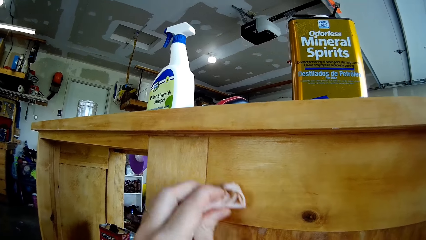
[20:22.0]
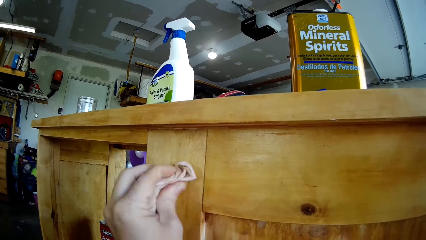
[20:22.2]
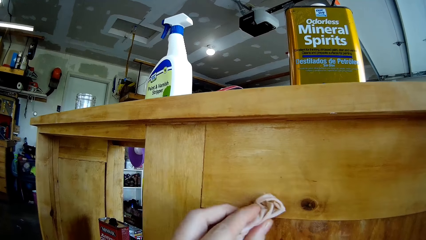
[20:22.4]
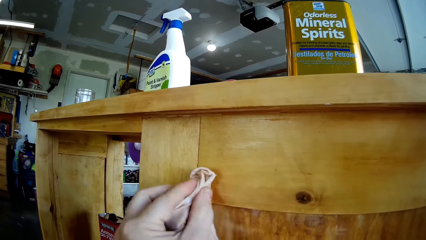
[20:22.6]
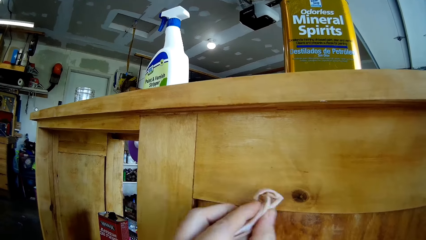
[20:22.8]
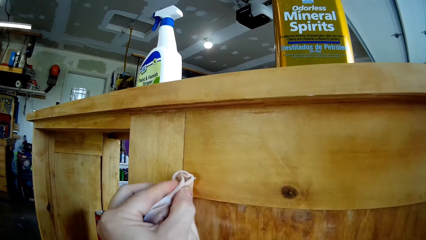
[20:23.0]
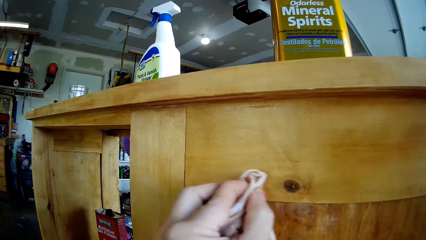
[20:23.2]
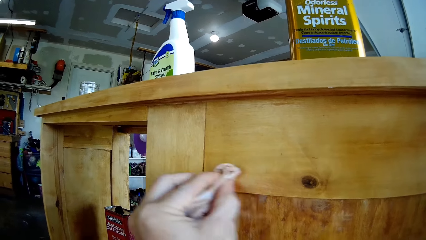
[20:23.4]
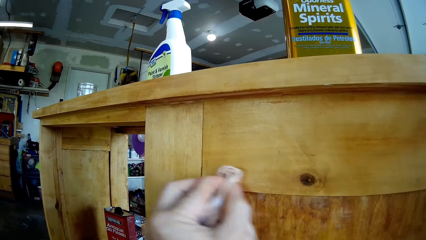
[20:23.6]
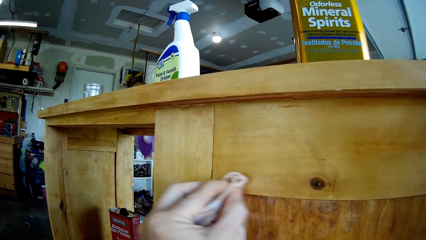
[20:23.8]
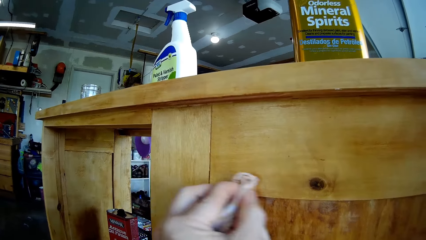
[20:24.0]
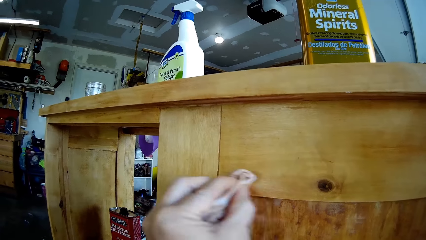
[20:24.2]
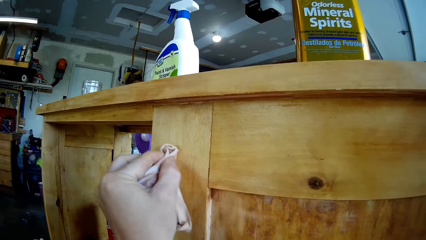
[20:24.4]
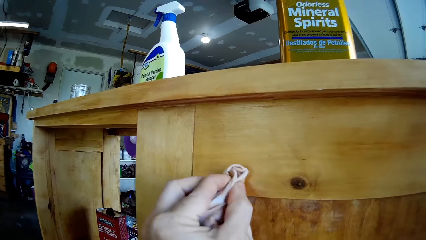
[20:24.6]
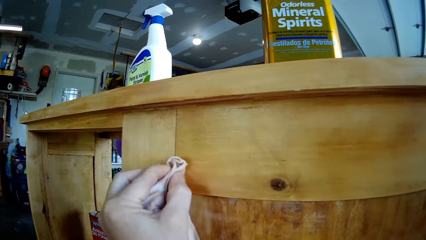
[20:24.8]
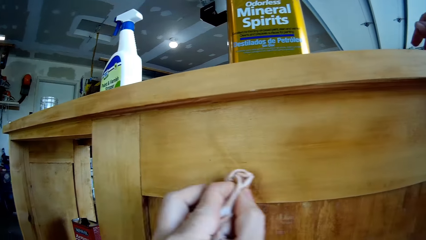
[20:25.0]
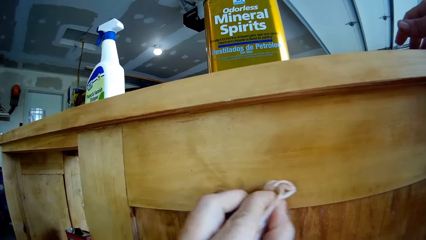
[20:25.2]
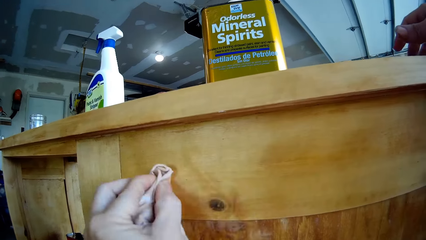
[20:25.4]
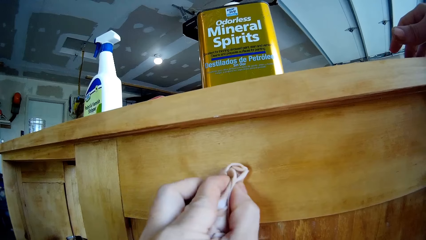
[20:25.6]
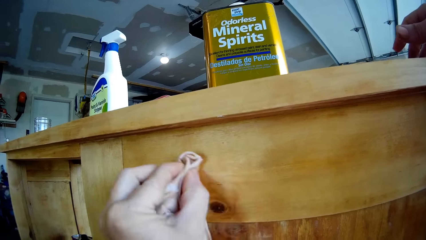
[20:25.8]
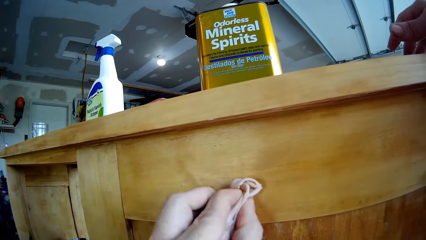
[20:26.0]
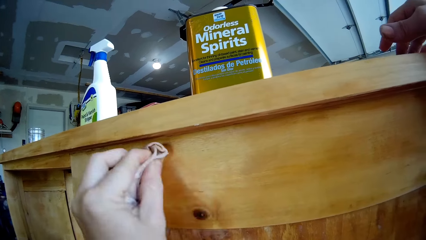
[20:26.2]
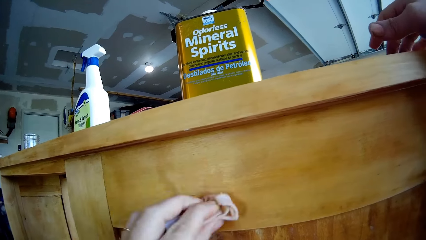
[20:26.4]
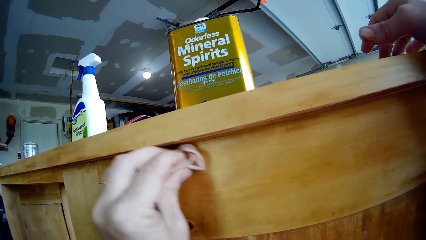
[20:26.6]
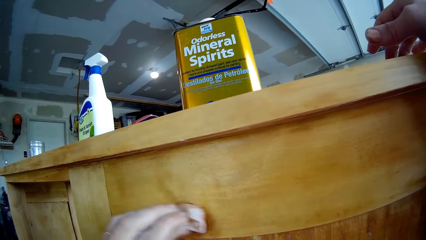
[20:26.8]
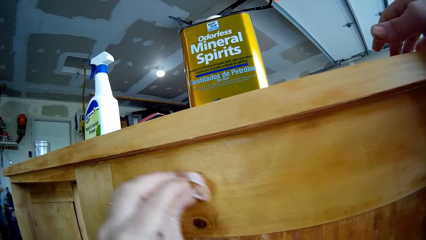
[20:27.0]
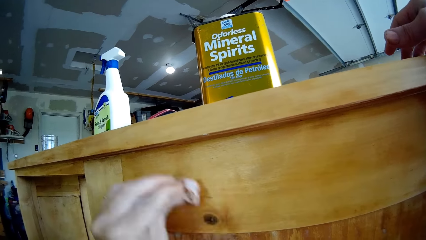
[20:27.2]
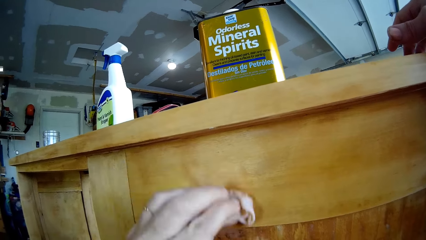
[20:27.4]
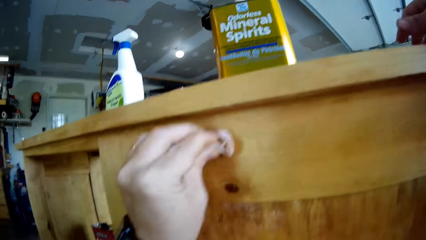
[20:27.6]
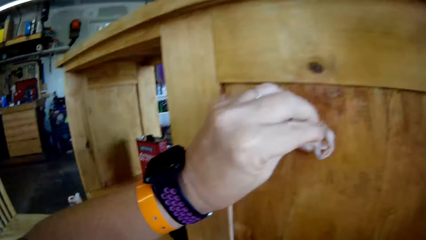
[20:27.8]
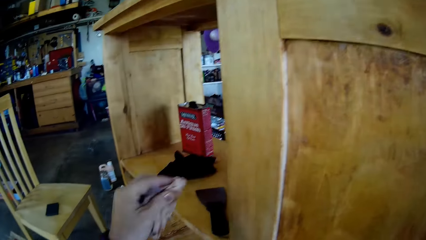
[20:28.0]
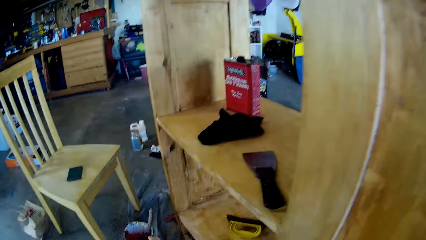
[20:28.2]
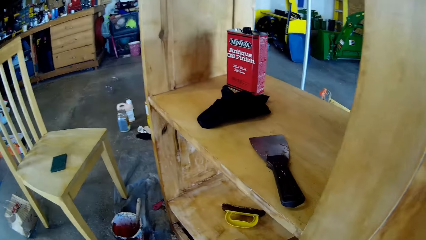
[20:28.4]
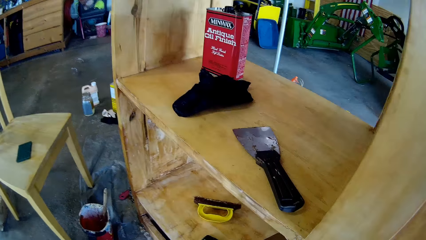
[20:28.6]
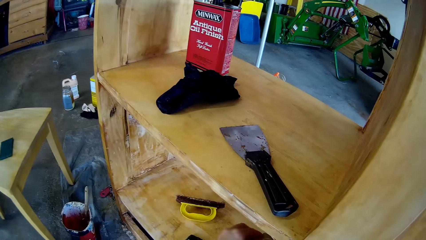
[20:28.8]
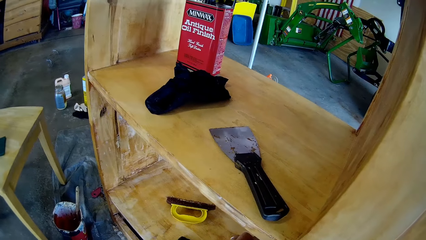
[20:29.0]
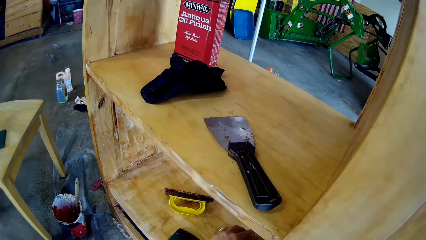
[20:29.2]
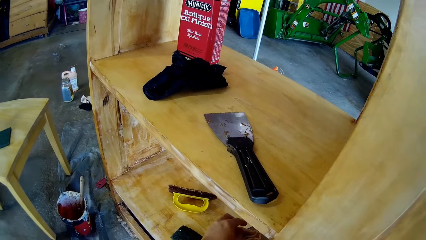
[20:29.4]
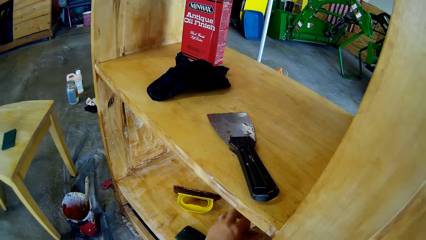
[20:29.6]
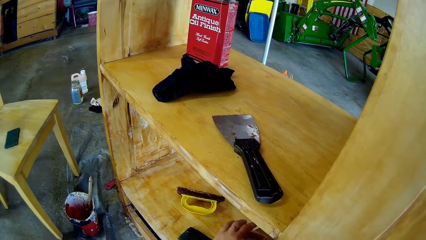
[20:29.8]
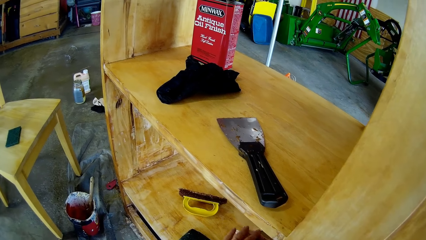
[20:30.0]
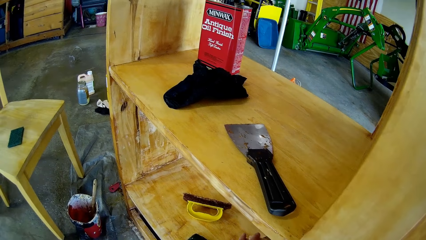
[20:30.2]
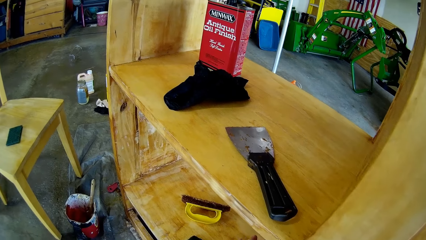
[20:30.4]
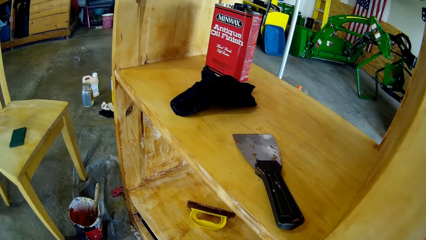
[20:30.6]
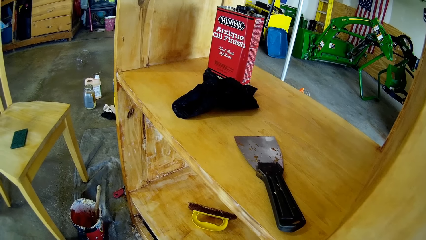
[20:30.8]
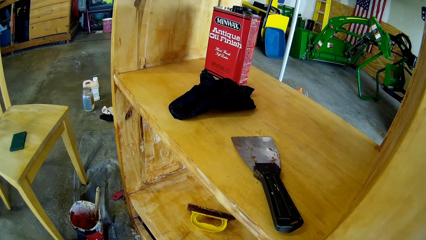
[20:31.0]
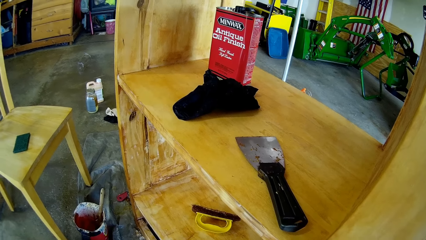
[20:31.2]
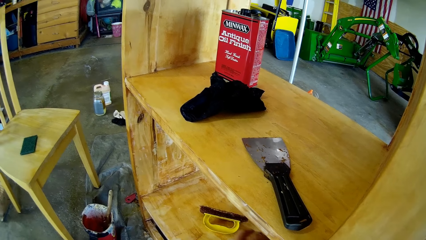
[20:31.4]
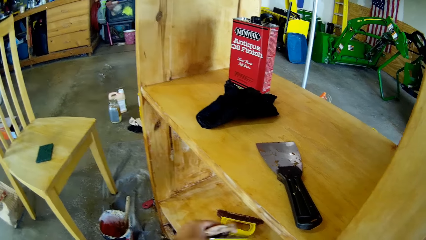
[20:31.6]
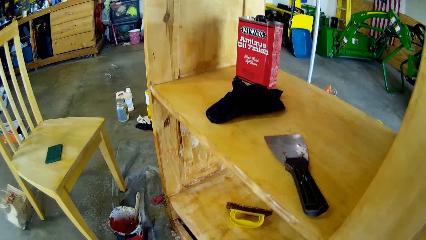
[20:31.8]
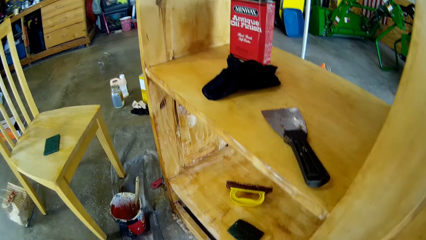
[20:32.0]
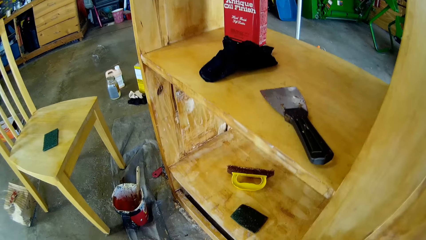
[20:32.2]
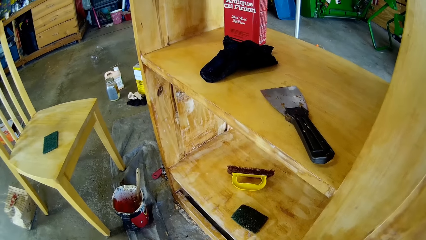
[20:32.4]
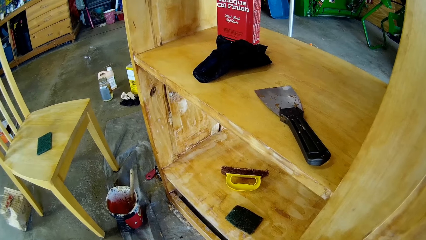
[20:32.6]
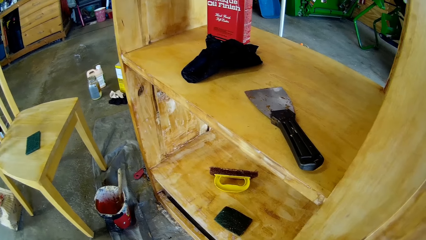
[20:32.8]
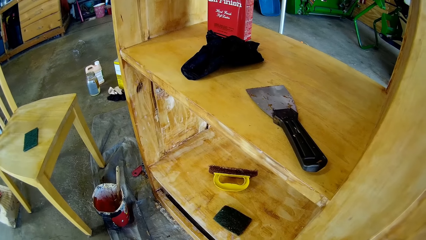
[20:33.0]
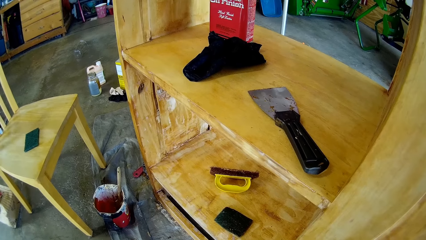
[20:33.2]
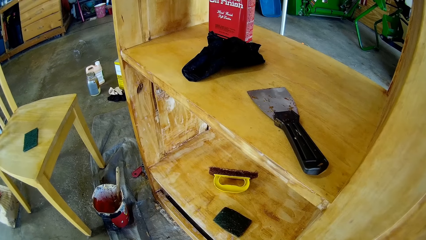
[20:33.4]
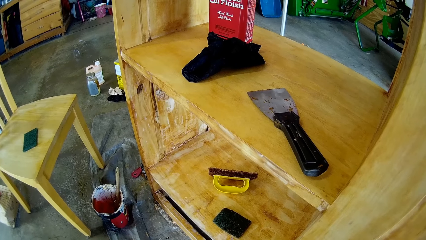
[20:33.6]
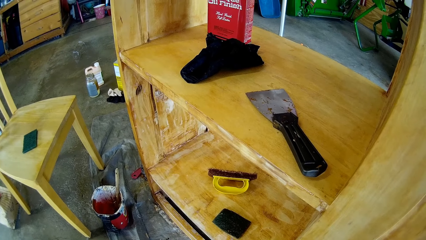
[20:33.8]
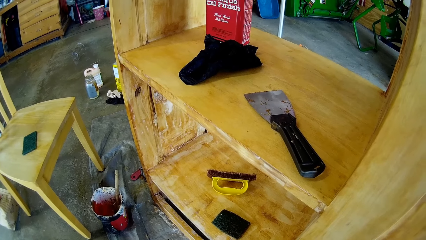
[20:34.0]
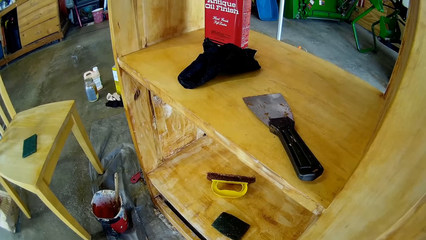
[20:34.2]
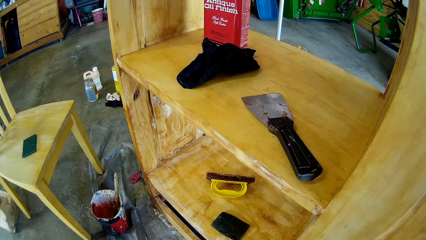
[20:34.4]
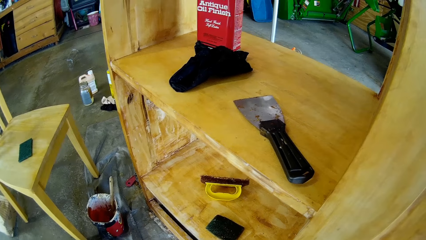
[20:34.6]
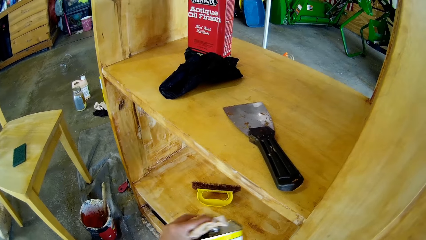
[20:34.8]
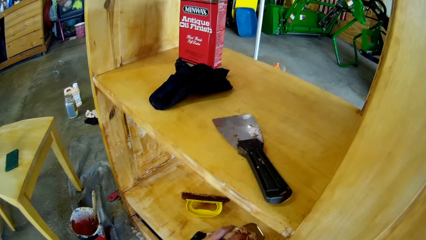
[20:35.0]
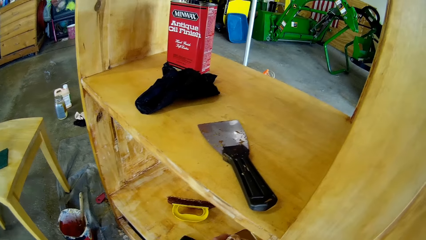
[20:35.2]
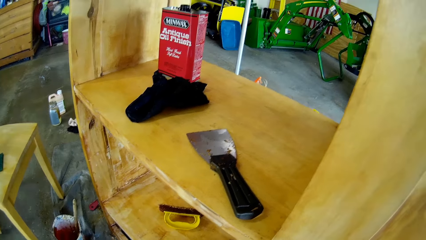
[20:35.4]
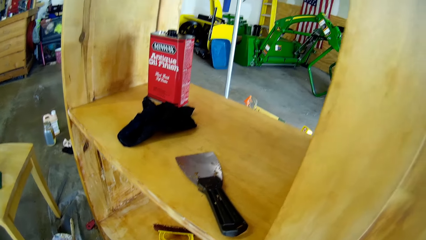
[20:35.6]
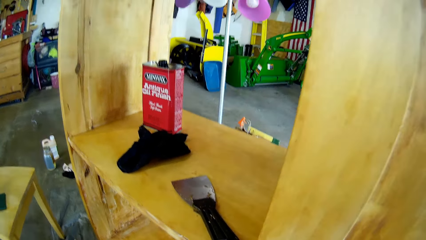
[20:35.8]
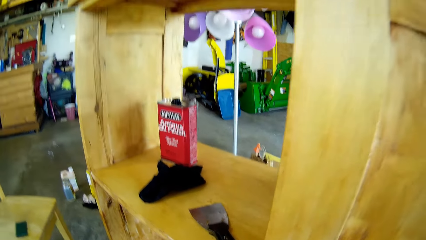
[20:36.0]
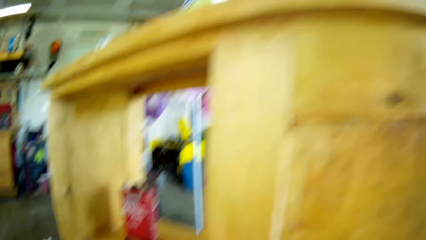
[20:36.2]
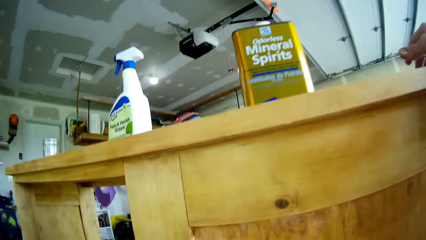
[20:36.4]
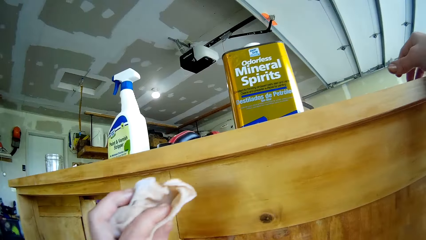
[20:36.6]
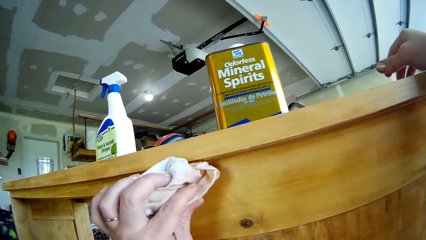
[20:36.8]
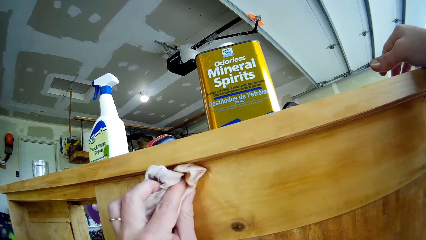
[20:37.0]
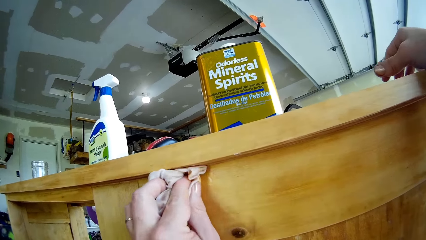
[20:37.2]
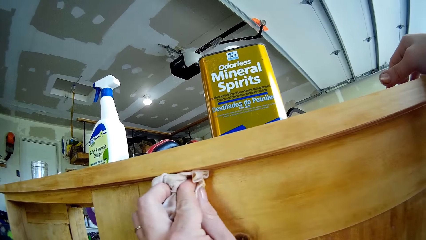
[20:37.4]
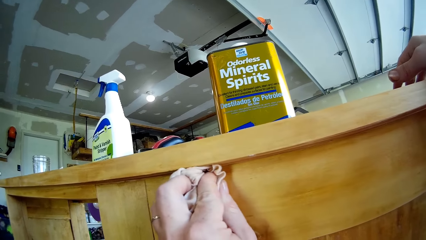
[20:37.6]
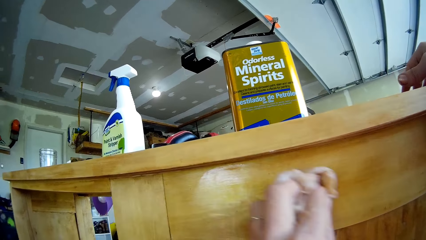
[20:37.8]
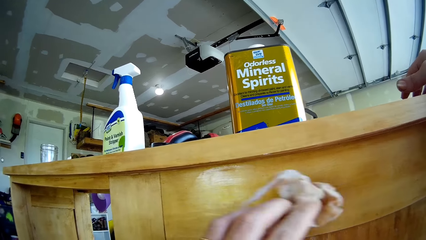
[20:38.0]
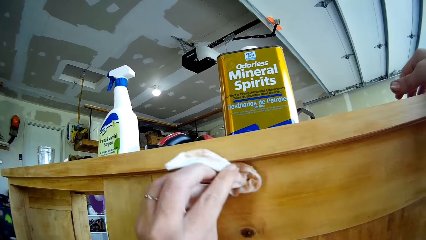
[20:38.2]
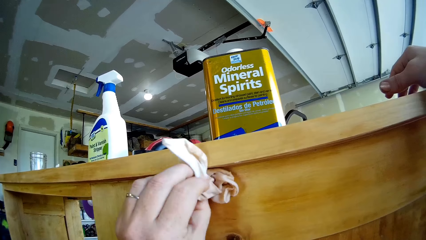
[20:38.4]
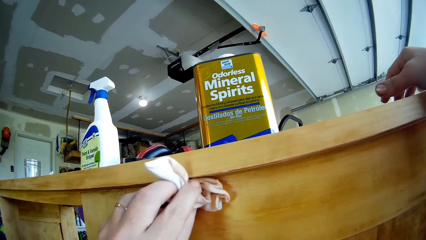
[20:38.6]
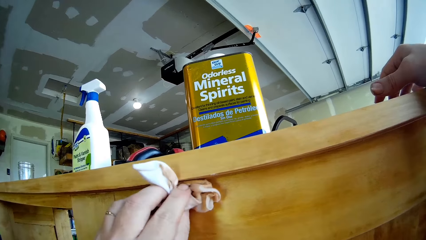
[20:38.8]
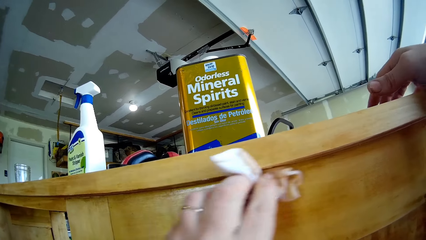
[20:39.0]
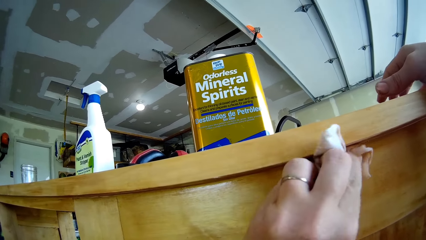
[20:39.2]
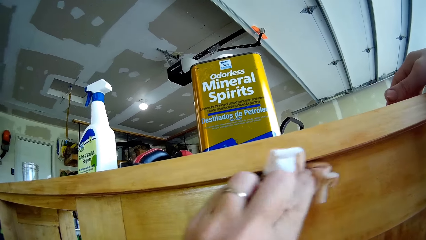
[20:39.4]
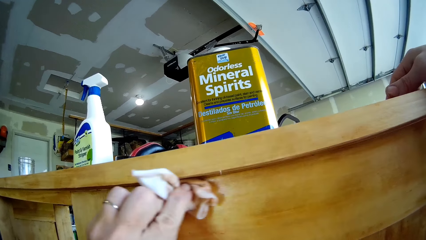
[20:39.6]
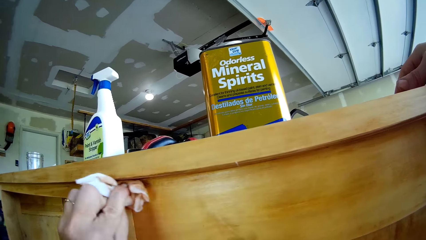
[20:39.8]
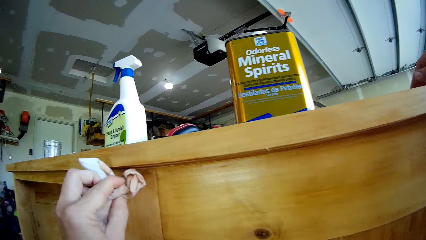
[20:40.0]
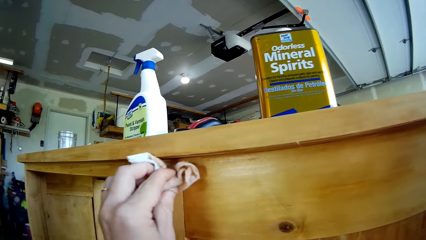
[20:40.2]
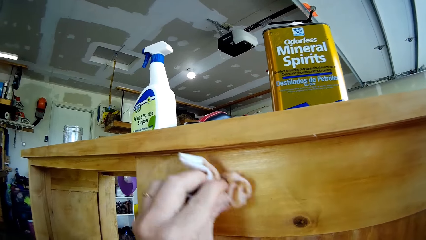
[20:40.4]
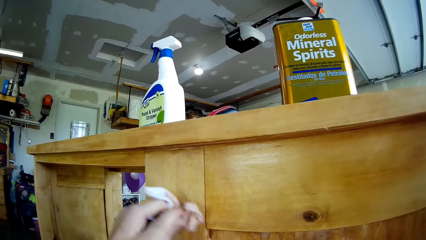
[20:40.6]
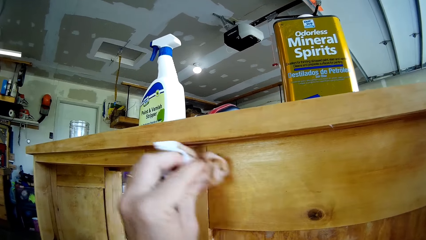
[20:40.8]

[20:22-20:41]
The camera wearer lowers his left hand. He puts the cloth on the tin or the cupboard. He removes the cloth from the cupboard. He takes the tin away. He puts the tin of mineral spirits on the cupboard shelf or the chopboard. He wipes the cupboard with the cloth.
